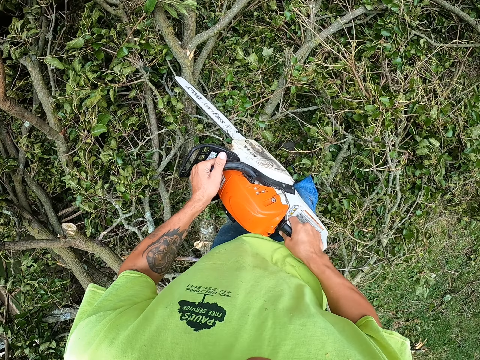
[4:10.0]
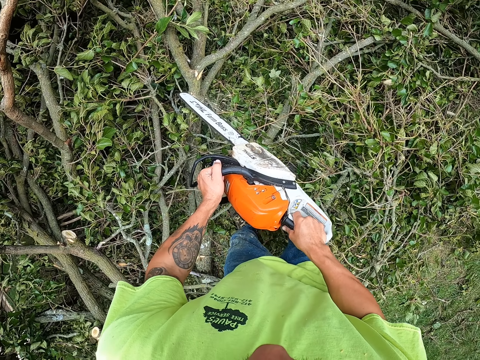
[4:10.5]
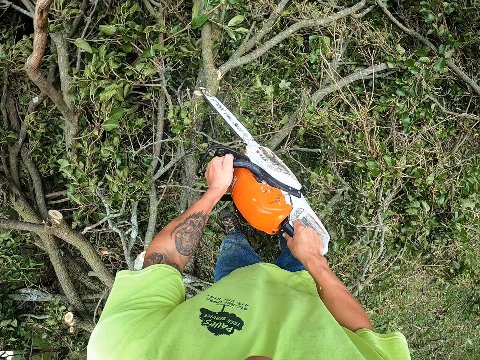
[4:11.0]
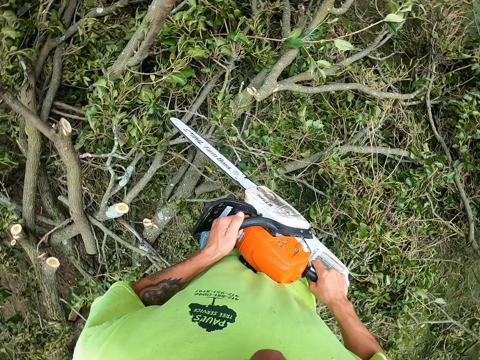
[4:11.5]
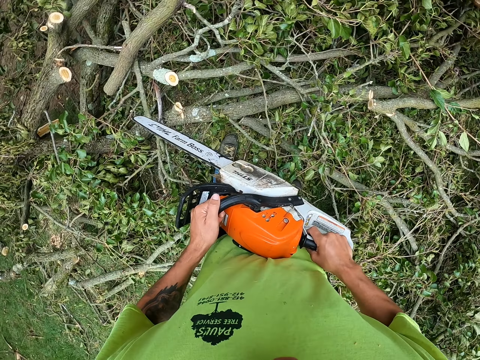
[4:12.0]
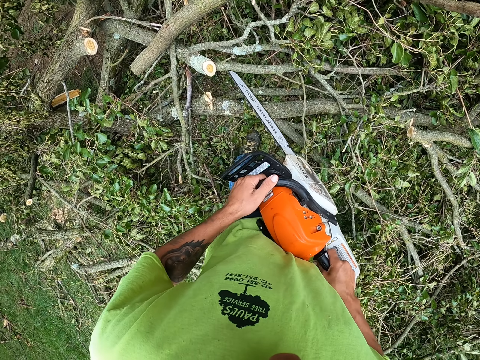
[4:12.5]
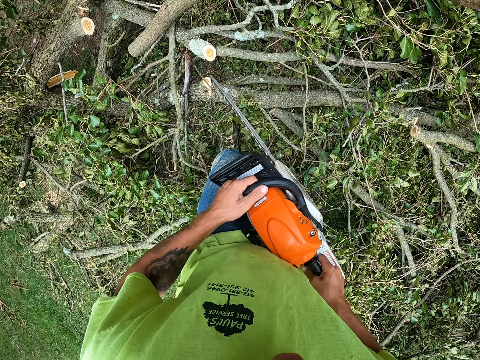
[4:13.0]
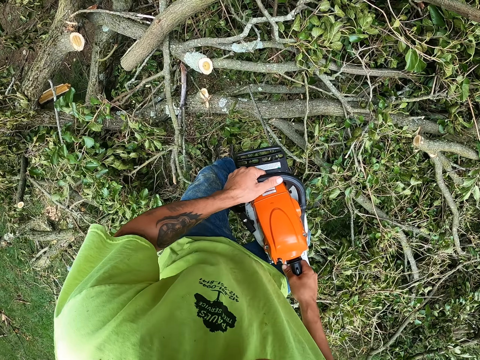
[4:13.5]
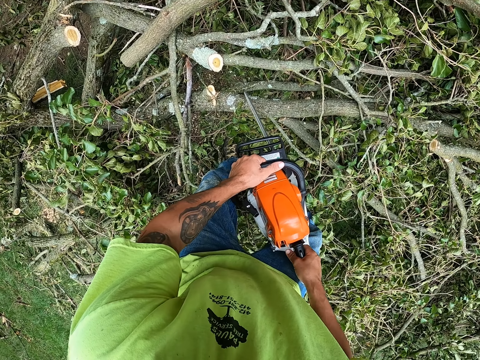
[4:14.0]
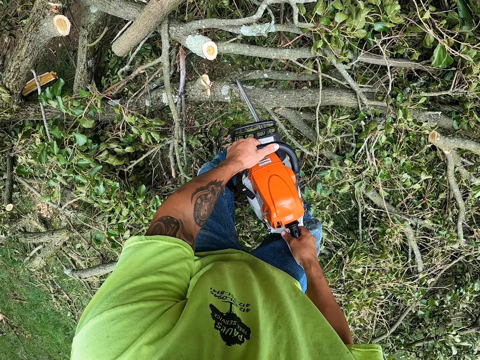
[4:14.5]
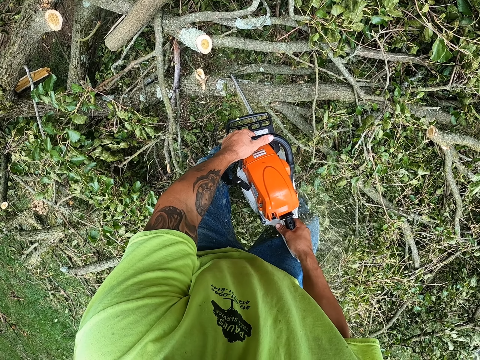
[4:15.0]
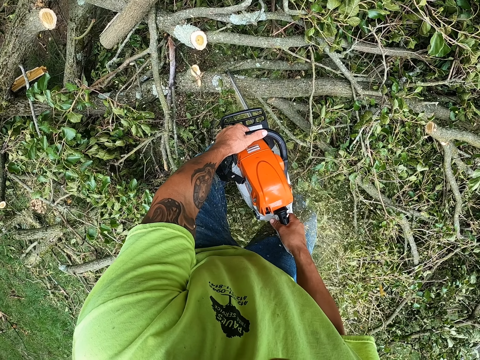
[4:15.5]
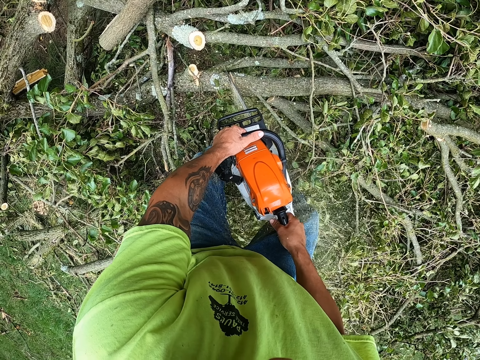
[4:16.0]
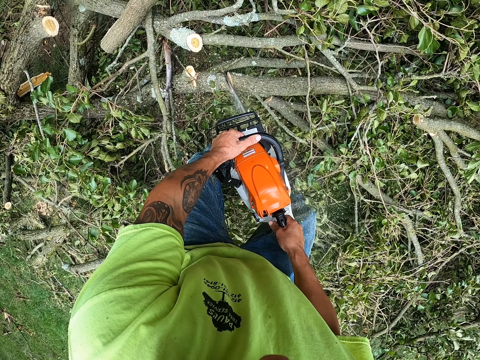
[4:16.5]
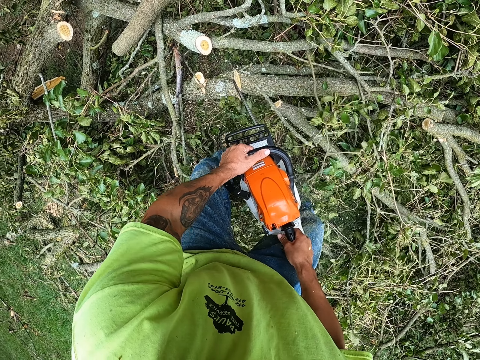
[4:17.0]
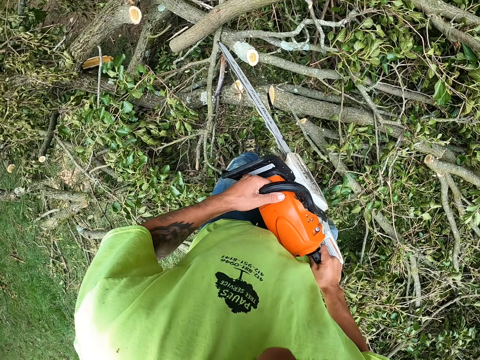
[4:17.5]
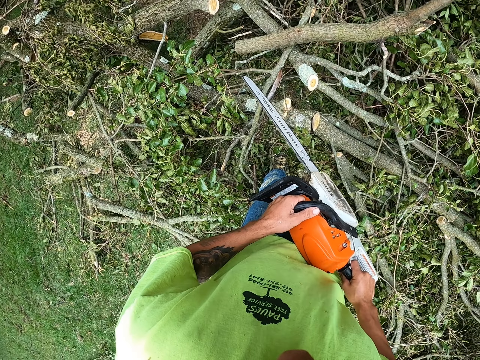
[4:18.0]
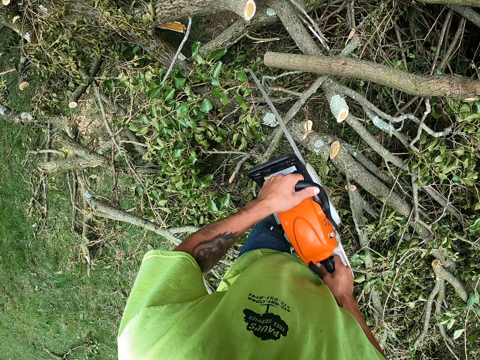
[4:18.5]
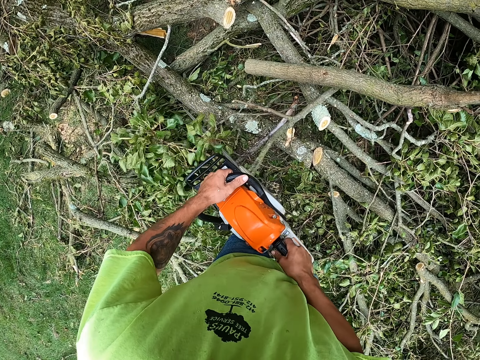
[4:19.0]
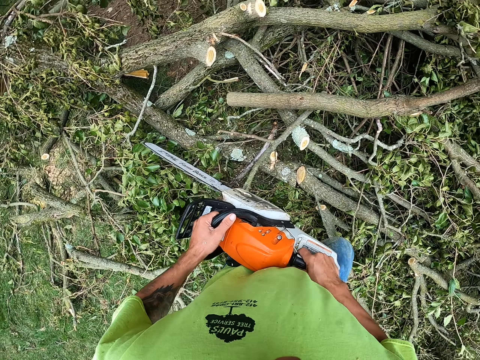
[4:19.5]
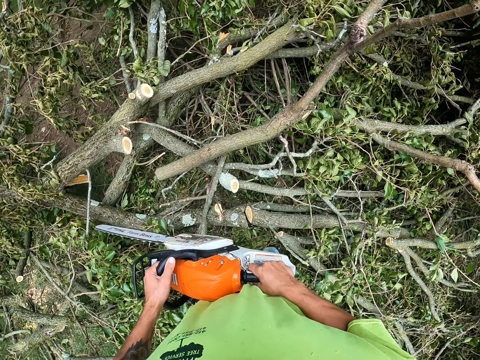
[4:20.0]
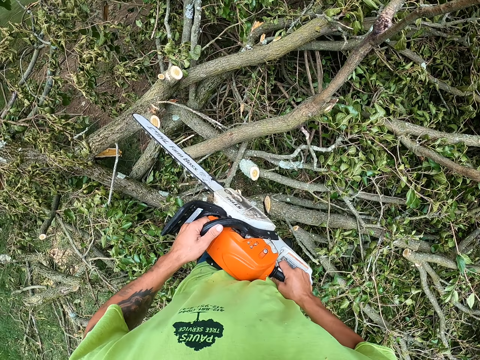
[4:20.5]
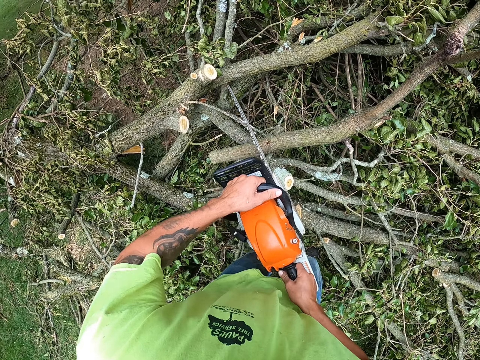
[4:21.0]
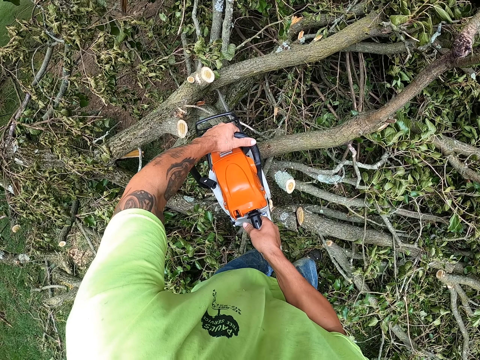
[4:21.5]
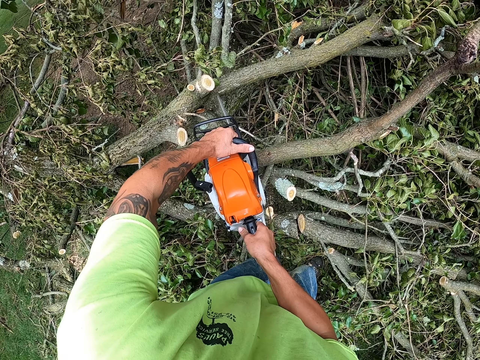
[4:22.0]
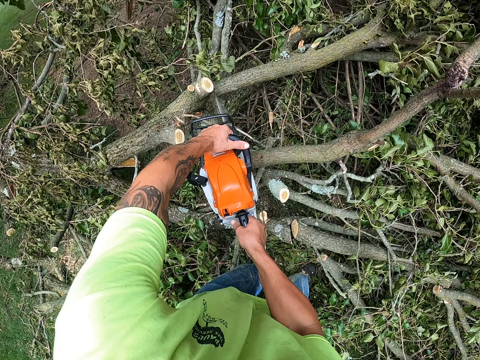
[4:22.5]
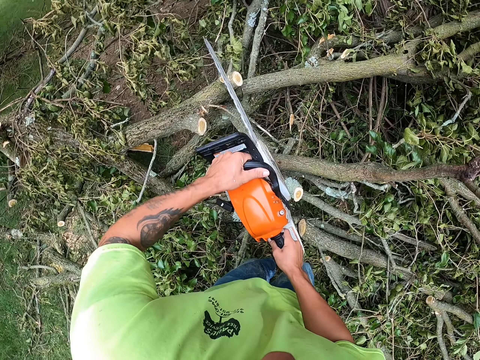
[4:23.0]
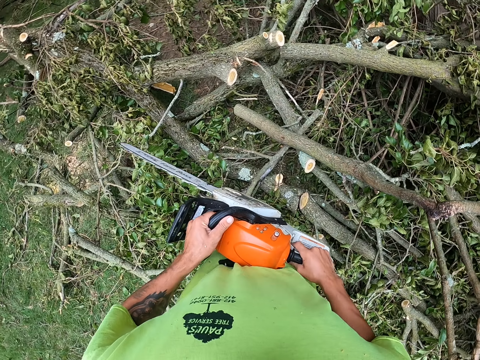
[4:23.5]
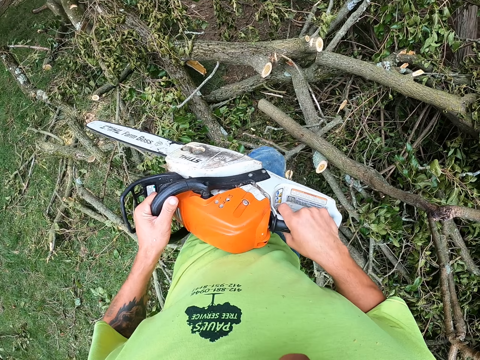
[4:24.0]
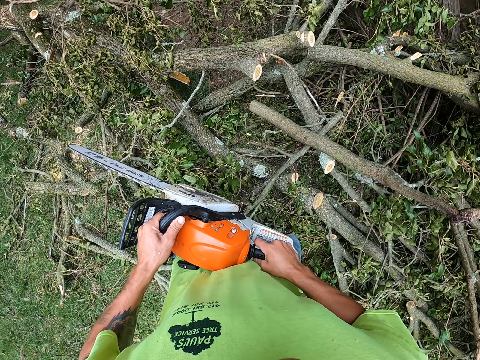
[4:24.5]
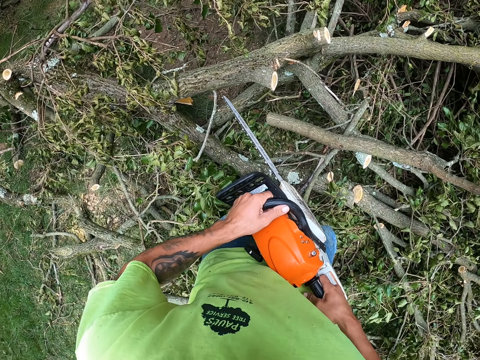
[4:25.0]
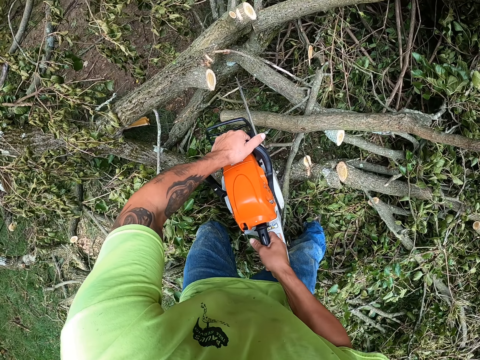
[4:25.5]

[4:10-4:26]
The camera wearer cuts the tree. They move on the lawn. They cut the tree. They move on the lawn. They cut the tree. They move on the lawn.

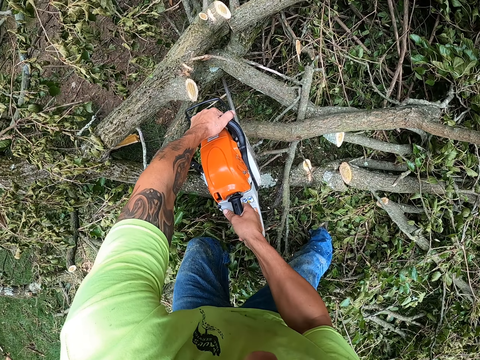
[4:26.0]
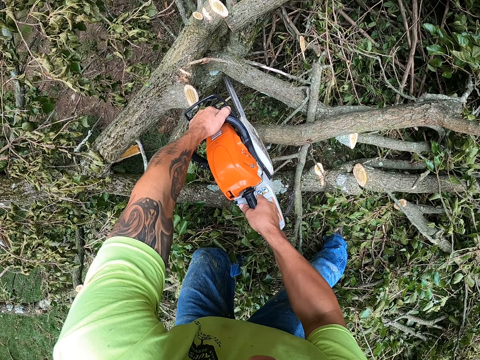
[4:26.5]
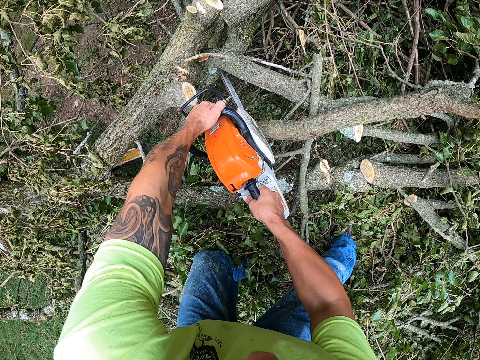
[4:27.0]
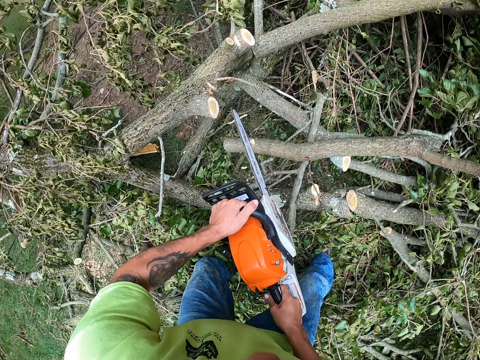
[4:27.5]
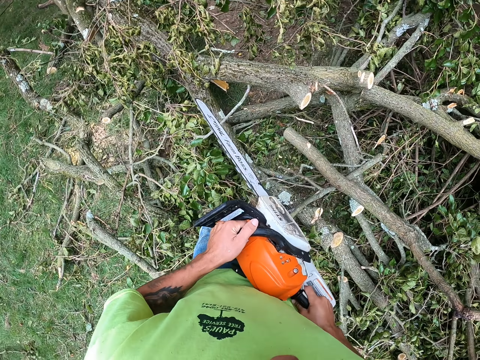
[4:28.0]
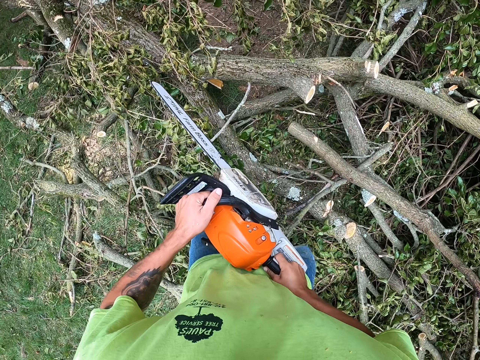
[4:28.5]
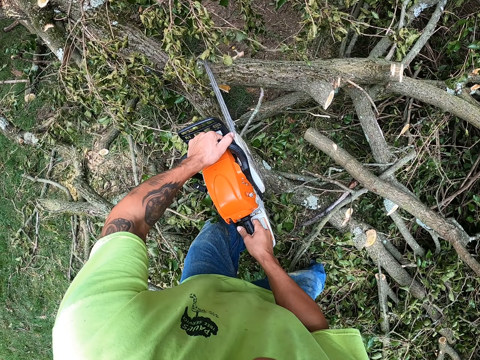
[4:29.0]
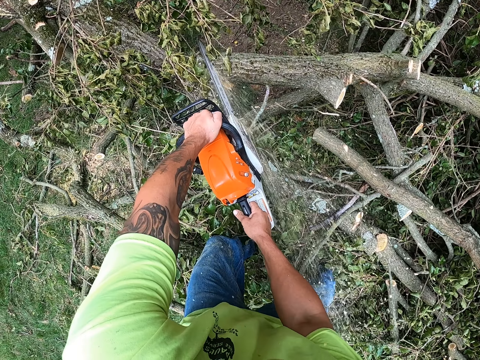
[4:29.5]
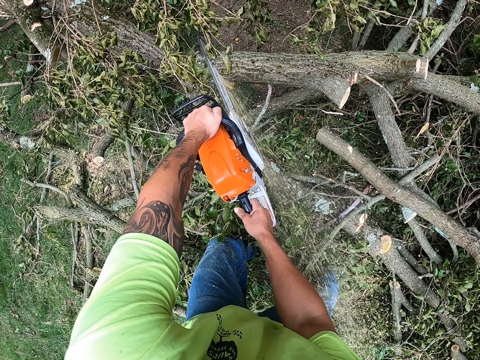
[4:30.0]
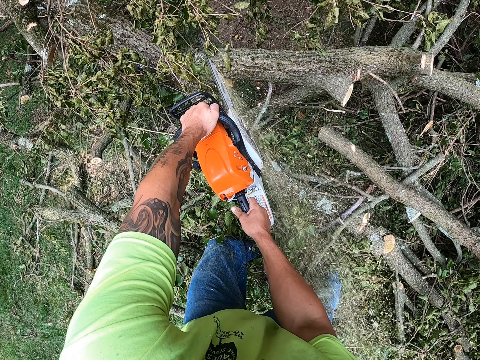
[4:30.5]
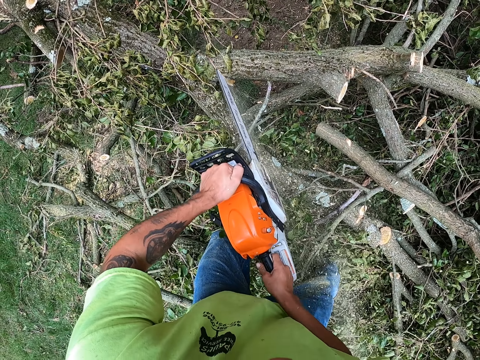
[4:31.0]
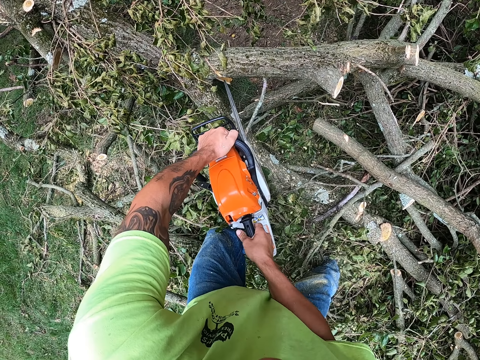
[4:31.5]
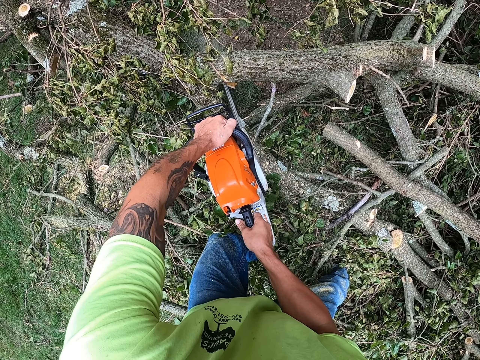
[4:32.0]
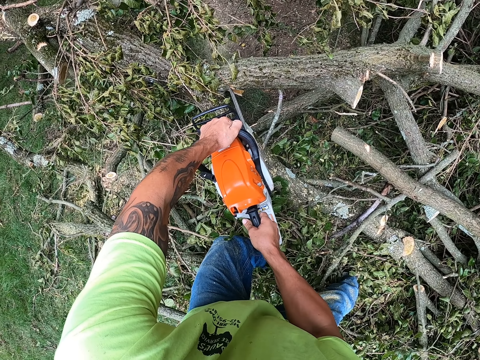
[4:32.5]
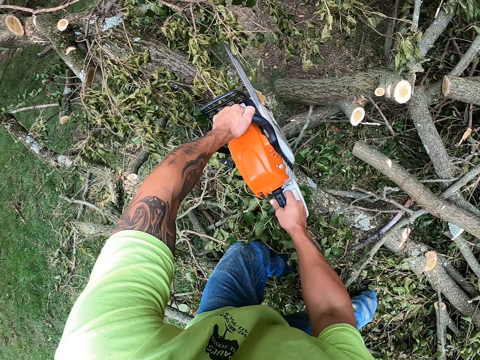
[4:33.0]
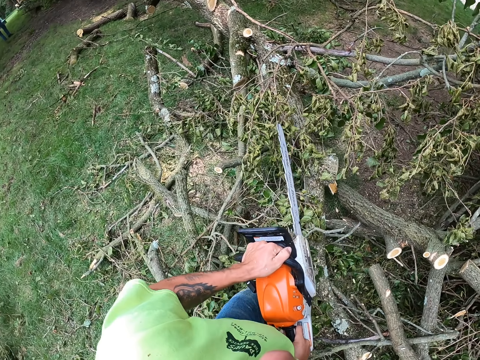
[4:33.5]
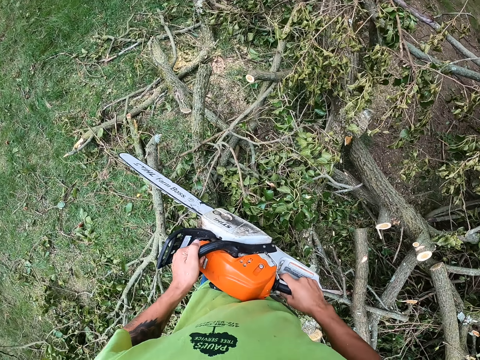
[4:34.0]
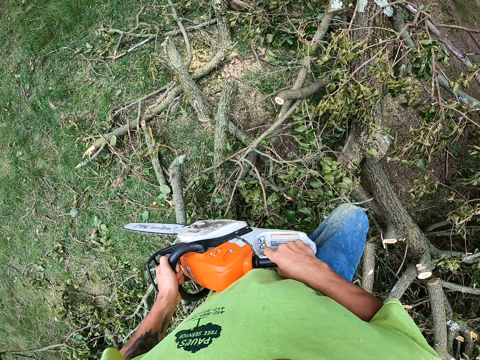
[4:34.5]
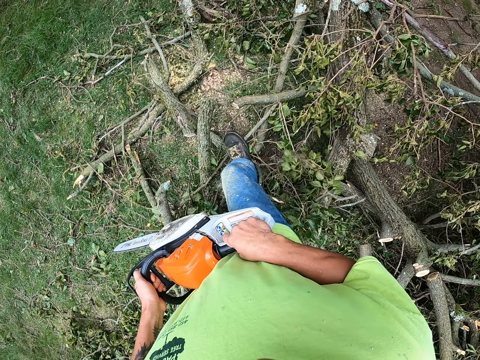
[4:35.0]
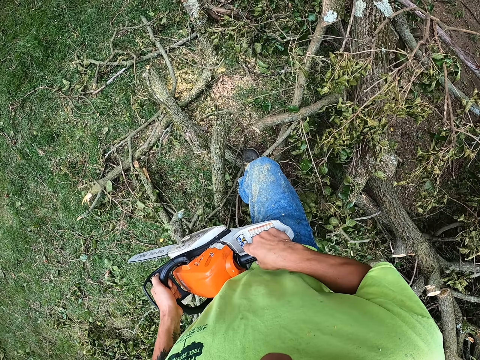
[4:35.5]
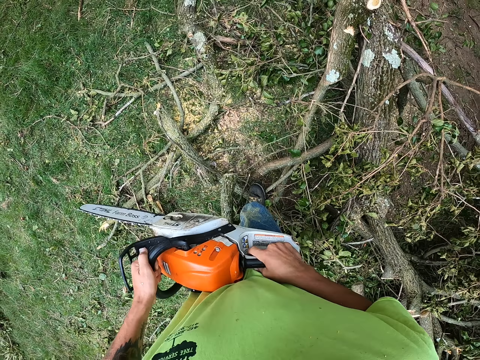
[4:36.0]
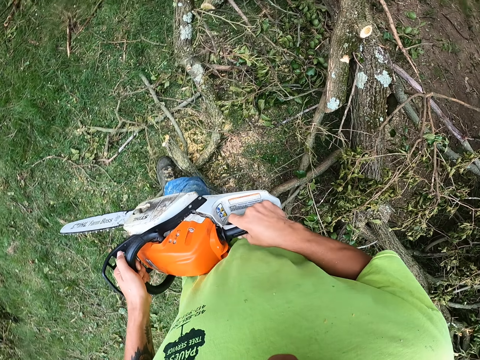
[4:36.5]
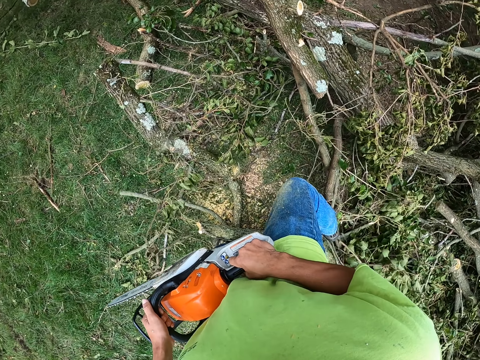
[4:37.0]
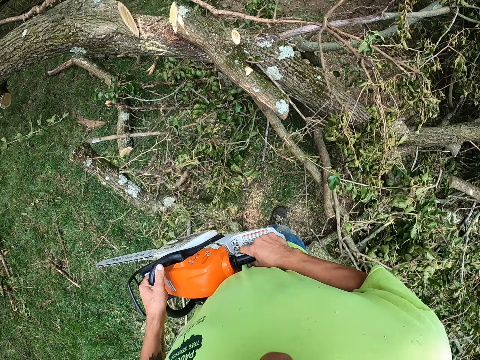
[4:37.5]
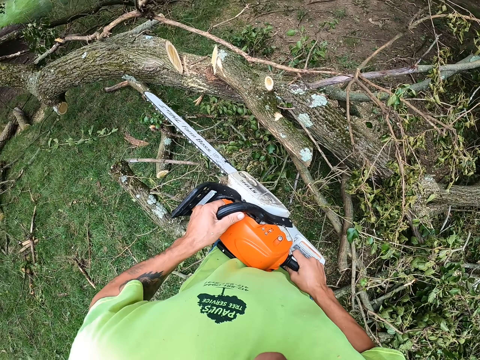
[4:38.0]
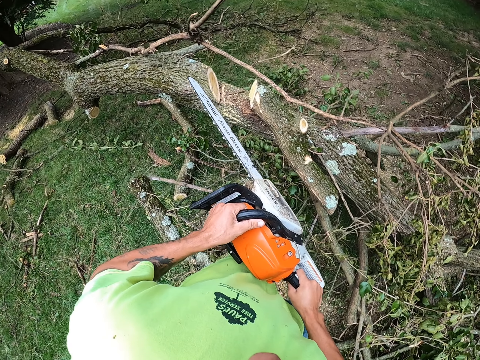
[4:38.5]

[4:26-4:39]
The camera wearer cuts the tree. They move on the lawn. They cut the tree. They move on the lawn.
